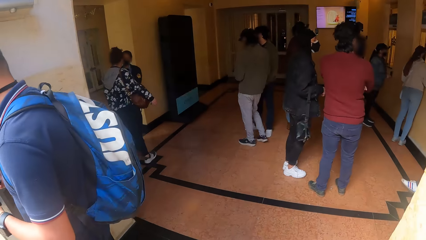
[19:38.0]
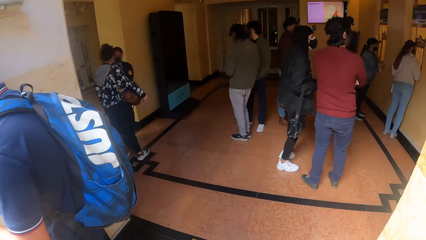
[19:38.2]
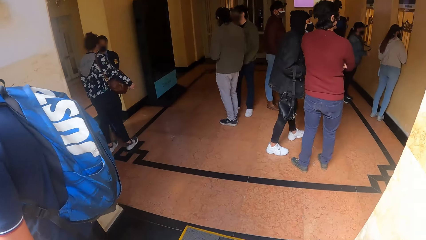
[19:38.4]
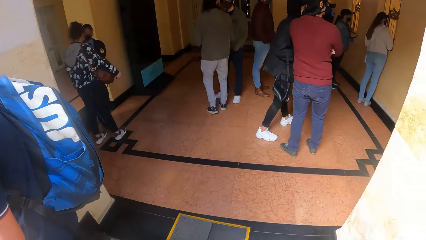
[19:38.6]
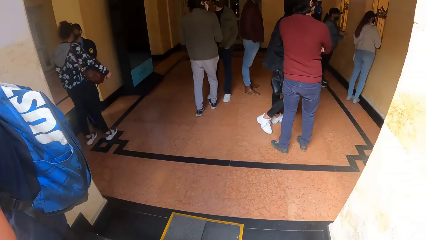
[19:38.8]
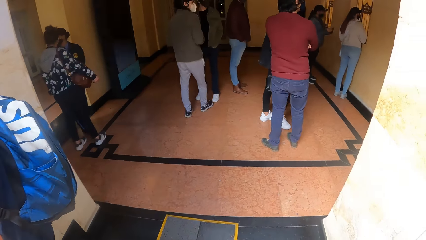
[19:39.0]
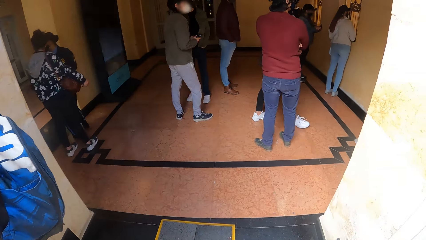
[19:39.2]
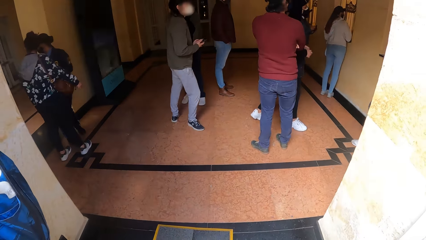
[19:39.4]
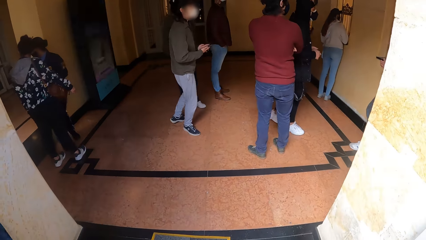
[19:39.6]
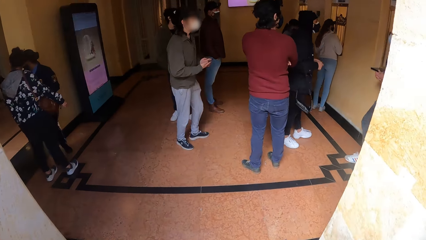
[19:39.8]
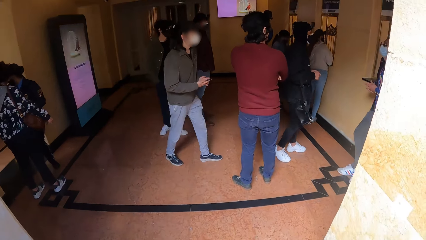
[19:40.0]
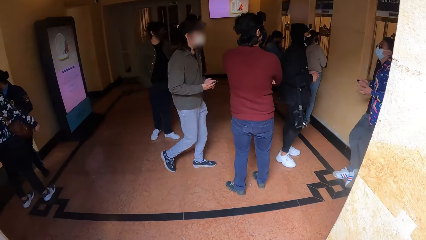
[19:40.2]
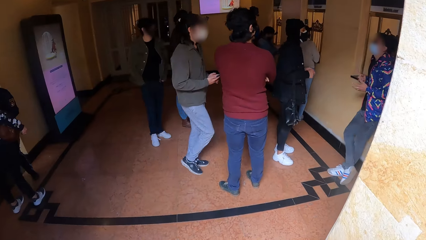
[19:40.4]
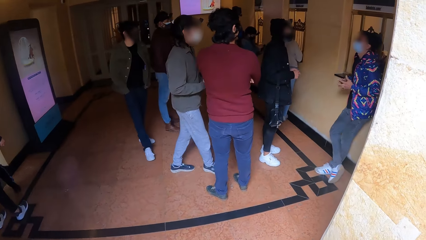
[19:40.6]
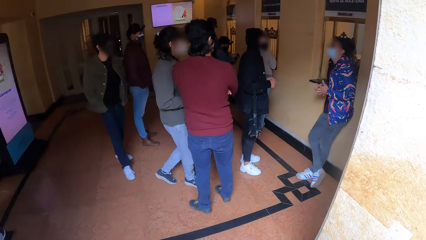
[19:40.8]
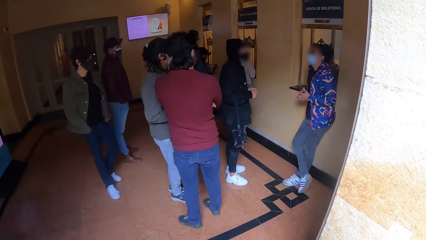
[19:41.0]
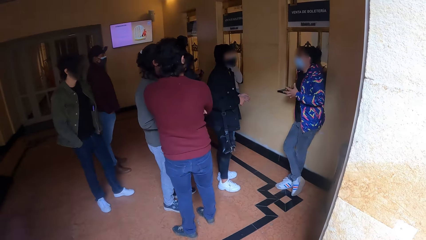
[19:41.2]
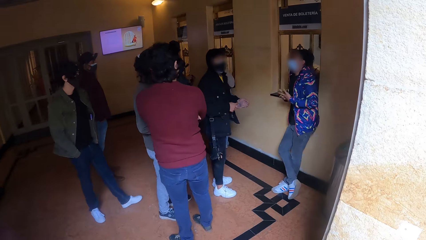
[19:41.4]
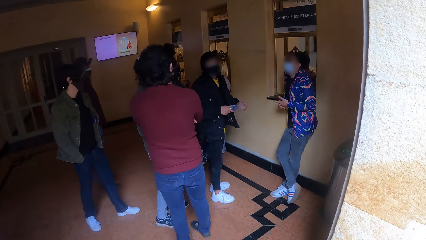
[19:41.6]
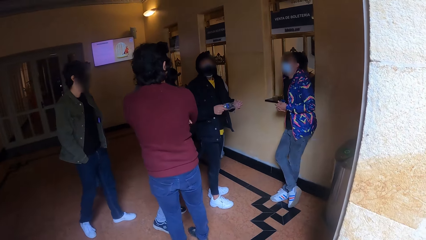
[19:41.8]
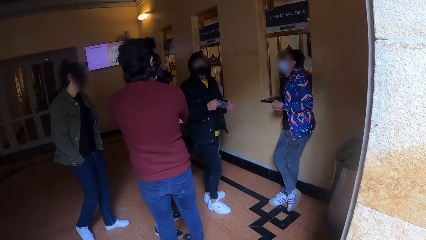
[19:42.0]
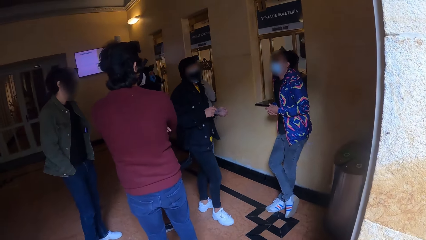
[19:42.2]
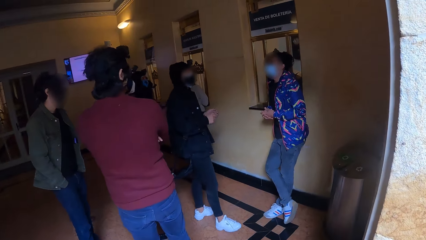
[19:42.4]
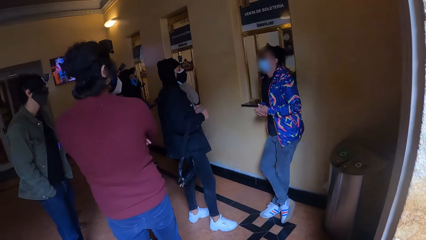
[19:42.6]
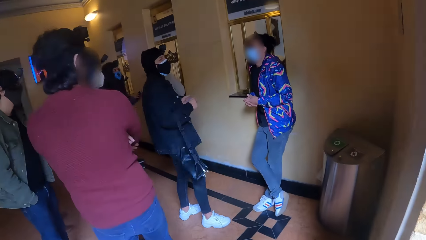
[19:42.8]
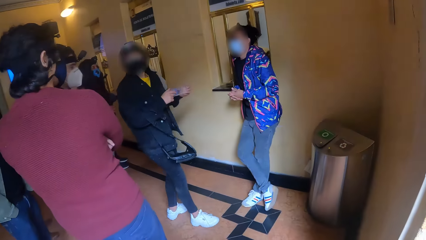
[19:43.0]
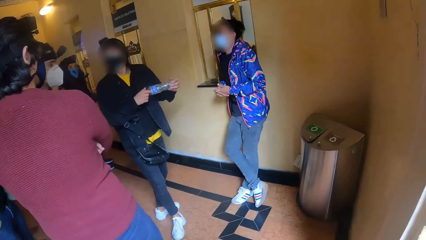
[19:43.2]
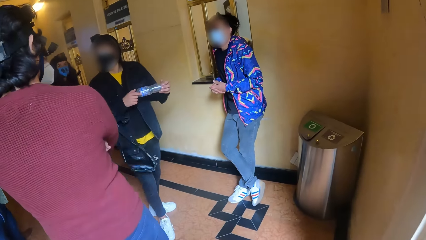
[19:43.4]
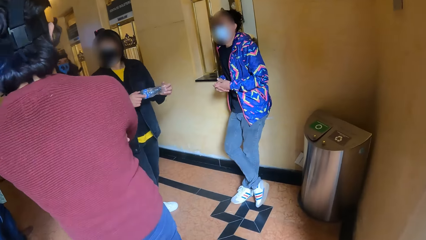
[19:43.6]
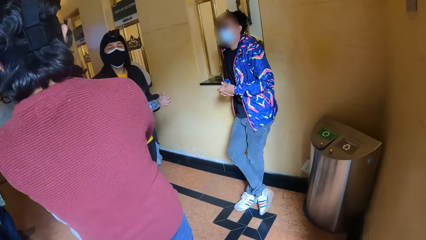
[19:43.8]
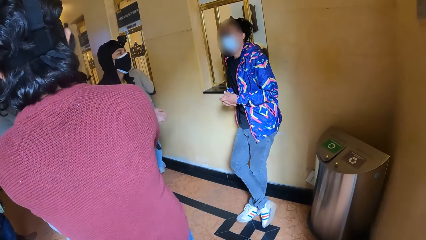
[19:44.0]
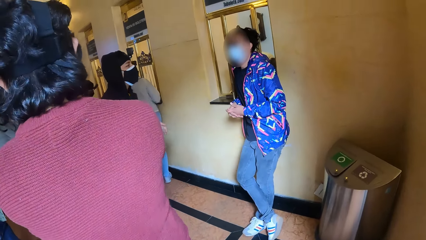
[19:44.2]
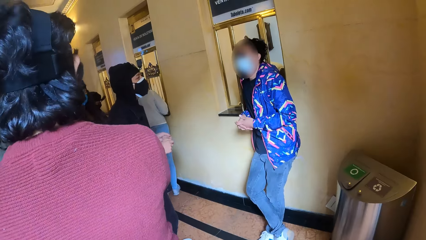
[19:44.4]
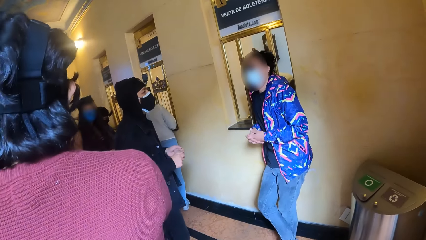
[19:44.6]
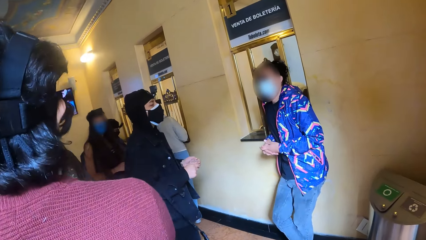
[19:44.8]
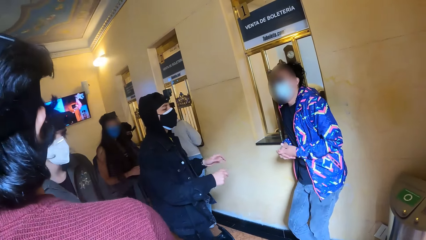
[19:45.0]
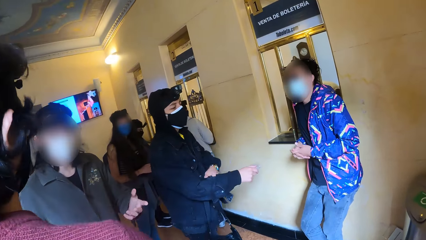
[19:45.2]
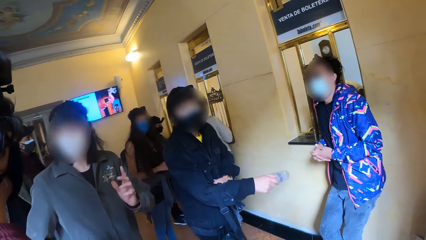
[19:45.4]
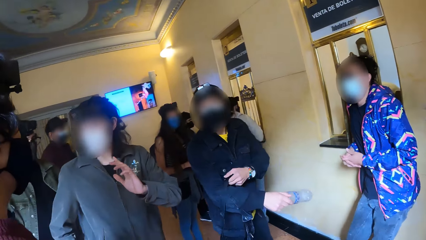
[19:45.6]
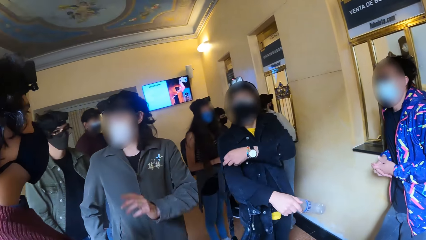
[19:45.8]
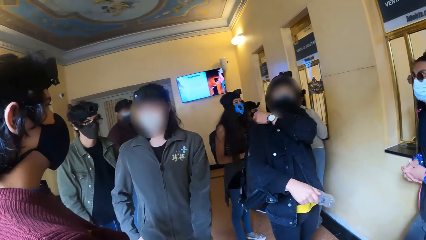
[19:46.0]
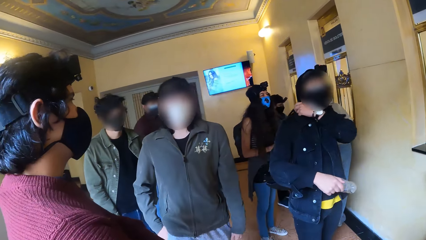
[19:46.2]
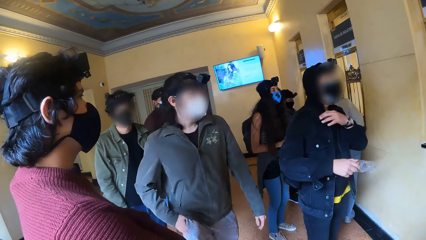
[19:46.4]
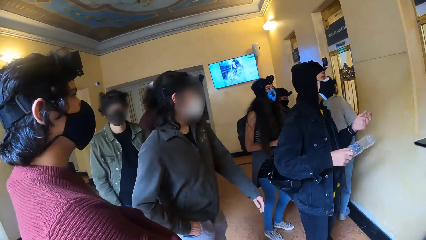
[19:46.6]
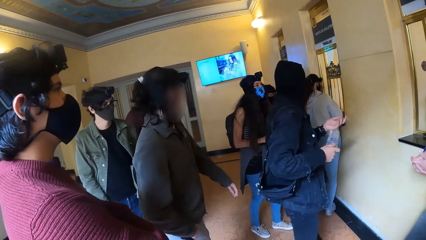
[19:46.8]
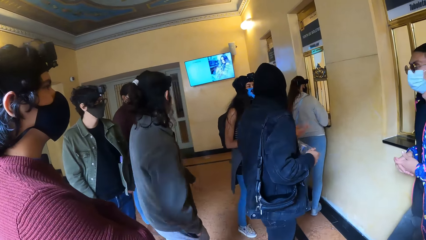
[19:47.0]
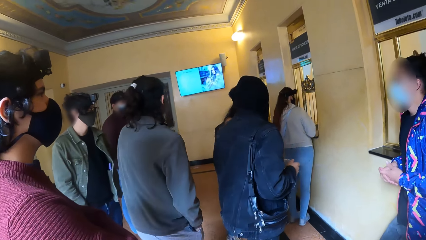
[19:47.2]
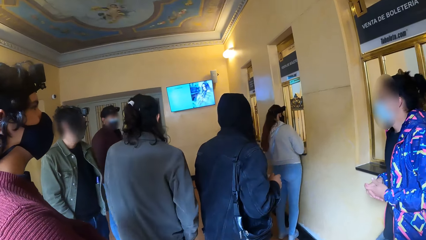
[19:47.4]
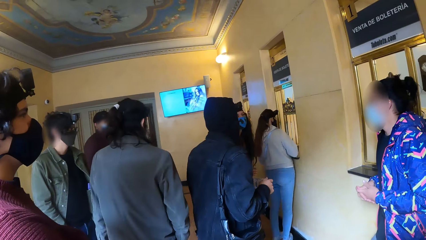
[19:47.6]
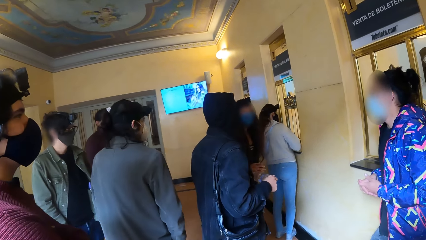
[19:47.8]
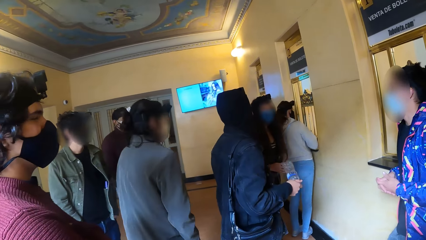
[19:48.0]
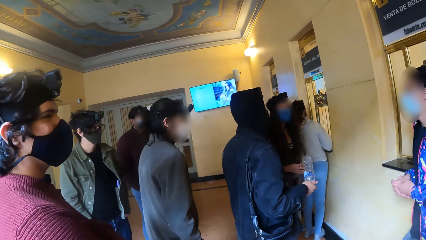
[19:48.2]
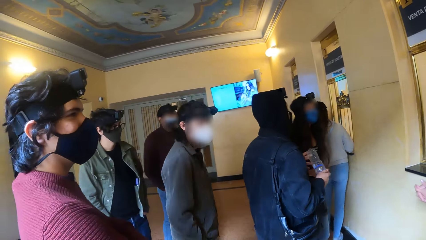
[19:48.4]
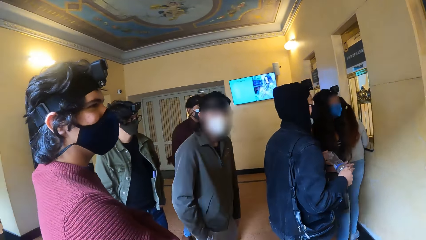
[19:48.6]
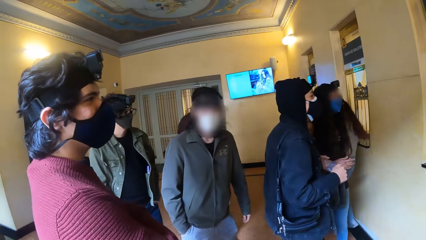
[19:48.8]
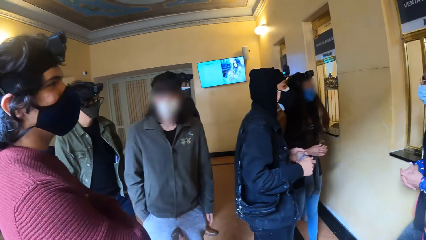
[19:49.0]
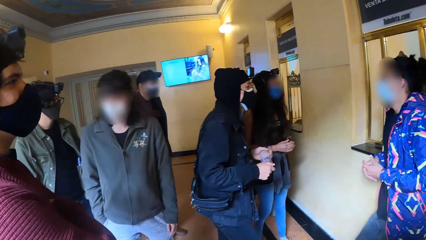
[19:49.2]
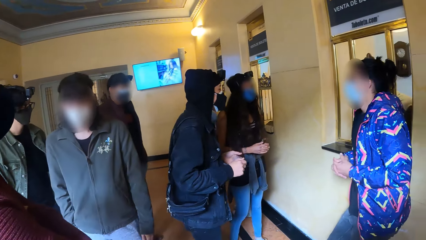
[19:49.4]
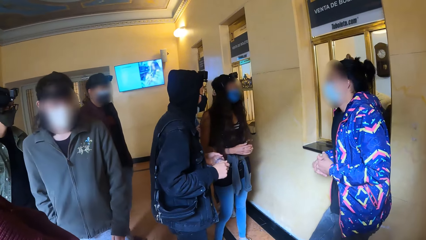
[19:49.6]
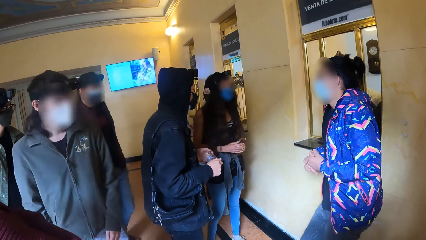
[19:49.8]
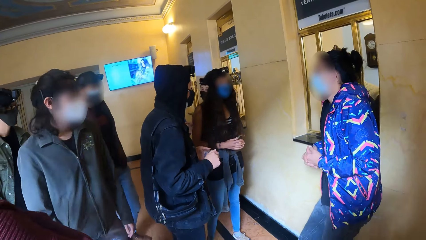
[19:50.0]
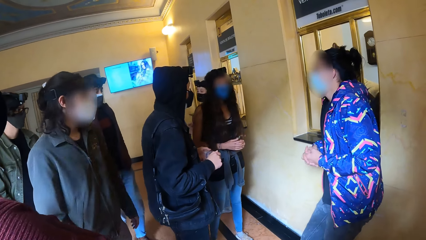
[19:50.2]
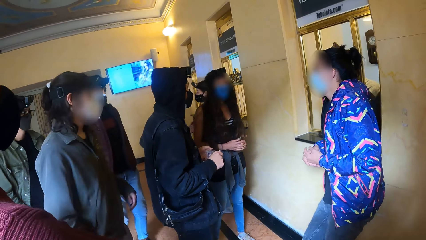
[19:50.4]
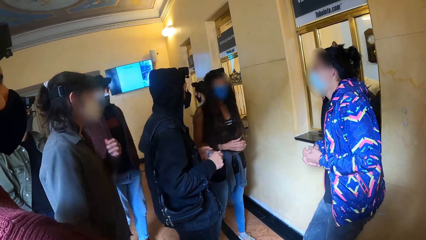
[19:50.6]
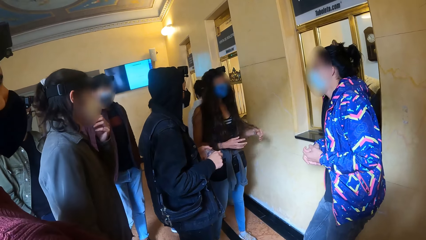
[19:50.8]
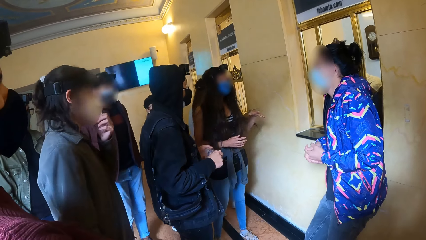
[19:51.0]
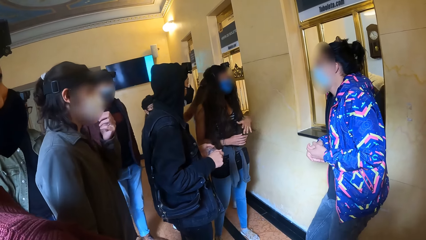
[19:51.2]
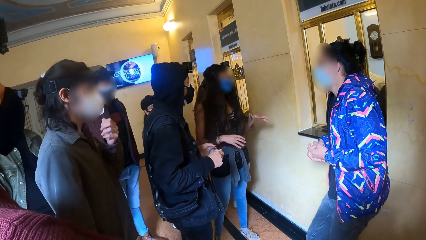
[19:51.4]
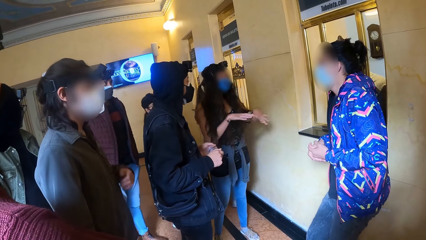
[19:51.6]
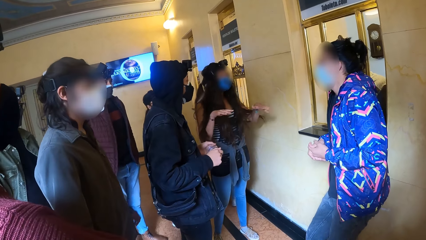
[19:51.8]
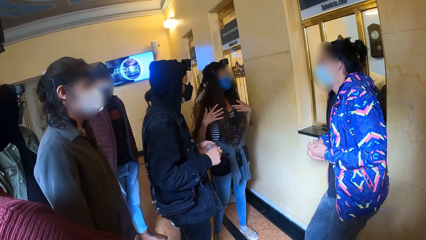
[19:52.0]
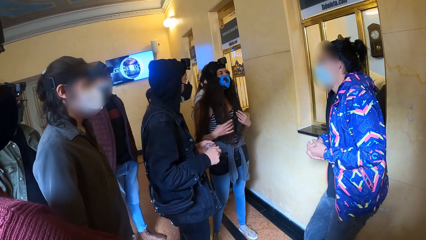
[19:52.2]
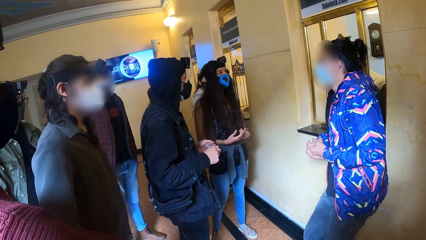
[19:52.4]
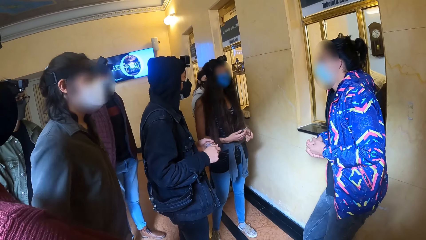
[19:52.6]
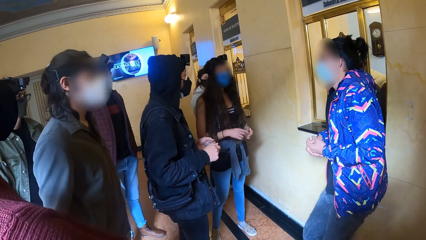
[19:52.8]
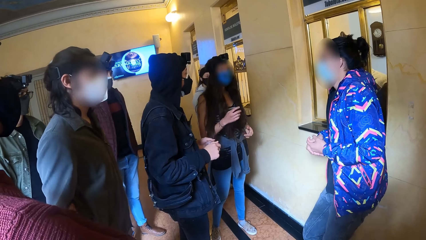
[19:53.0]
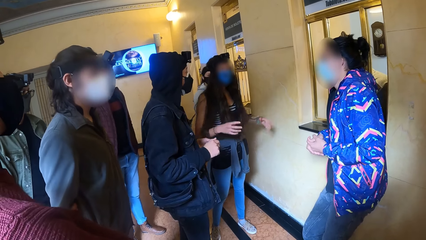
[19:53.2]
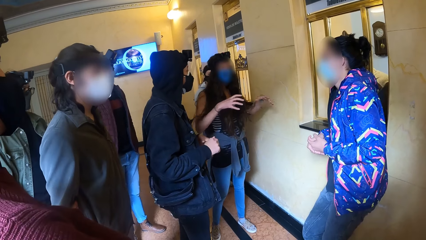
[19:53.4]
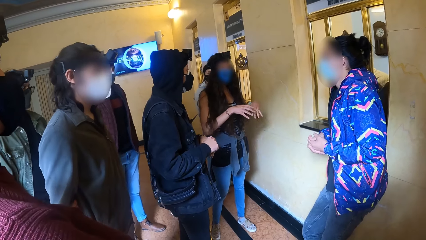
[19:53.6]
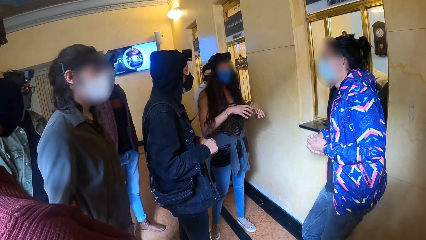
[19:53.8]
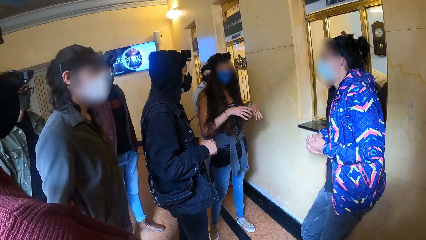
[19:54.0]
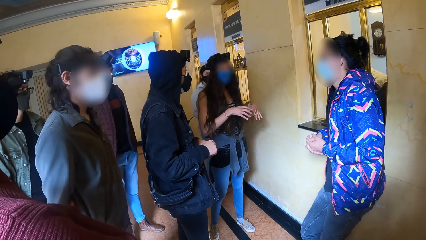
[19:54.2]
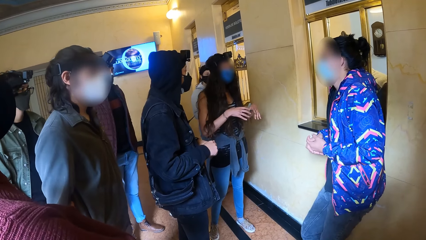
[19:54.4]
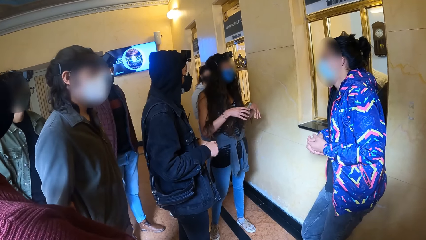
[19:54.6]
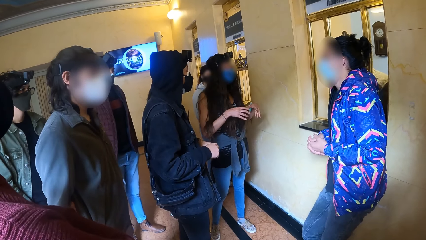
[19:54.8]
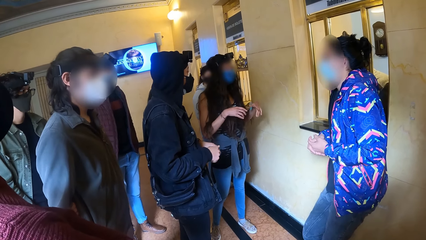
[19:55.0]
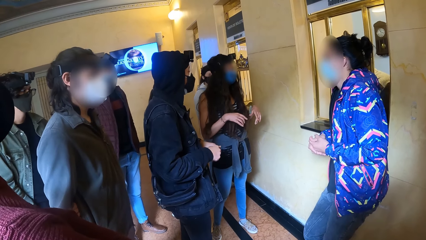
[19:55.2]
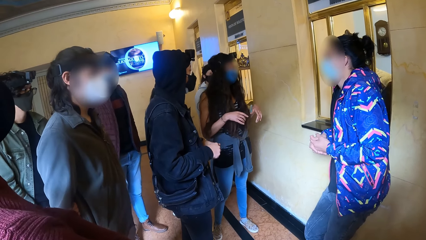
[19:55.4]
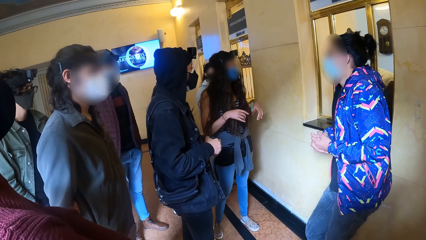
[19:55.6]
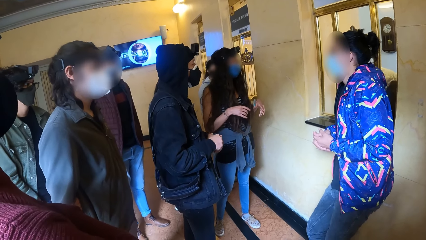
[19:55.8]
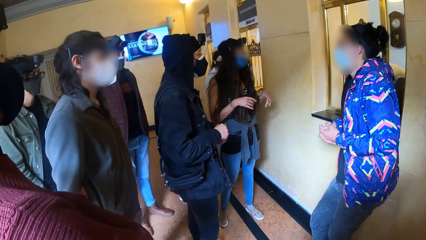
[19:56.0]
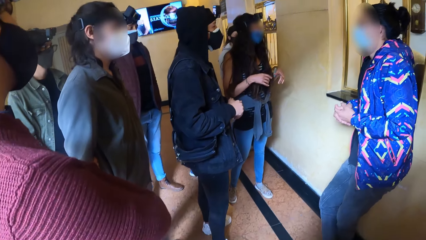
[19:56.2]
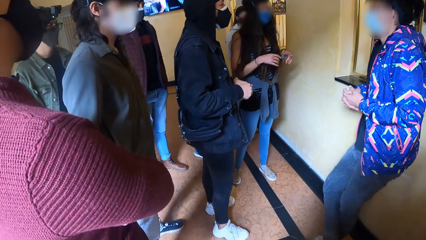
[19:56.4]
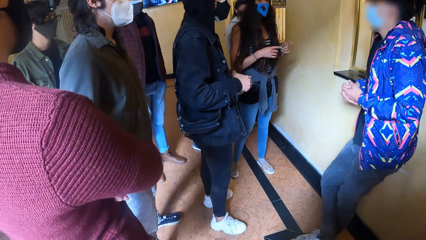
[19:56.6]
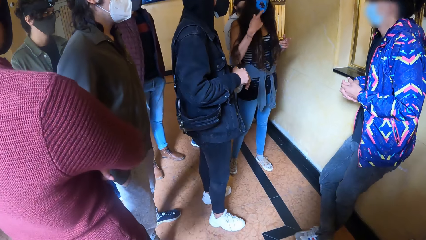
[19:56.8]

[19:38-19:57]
A man converses with a group of people. The camera wearer walks towards a counter. They walk into the hall. Another man moves a bag. The camera wearer stares at the other man. A woman converses with the group of people.
